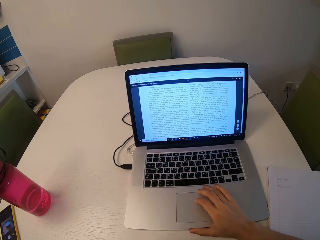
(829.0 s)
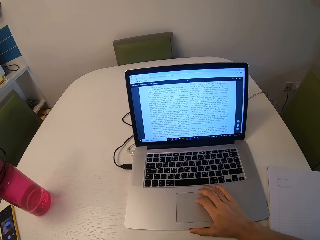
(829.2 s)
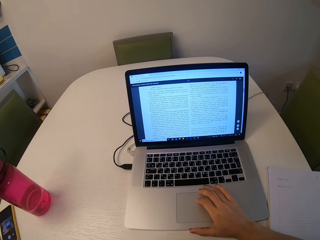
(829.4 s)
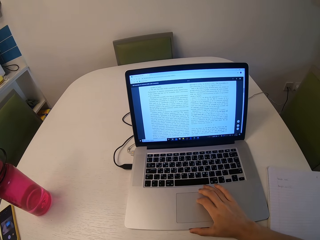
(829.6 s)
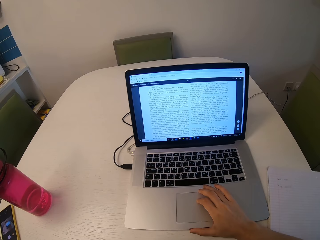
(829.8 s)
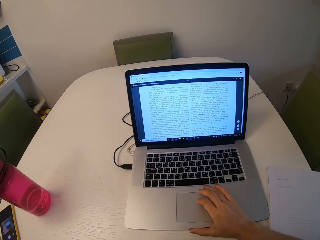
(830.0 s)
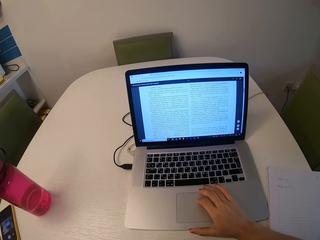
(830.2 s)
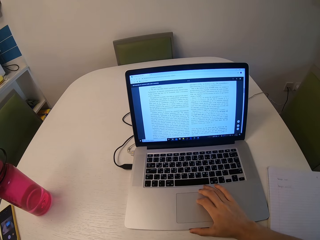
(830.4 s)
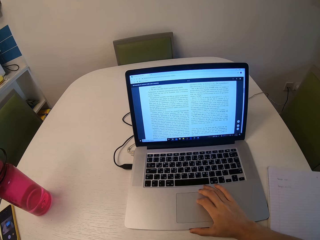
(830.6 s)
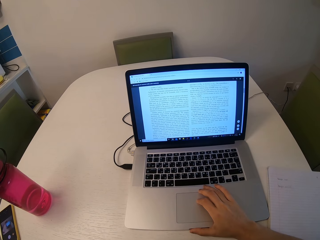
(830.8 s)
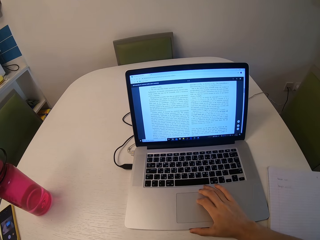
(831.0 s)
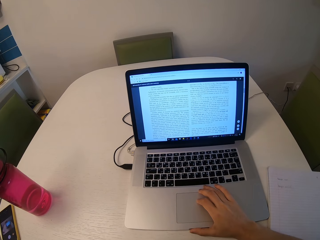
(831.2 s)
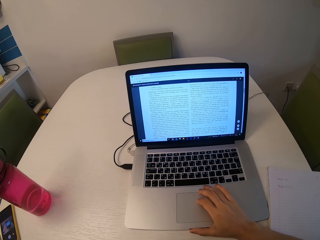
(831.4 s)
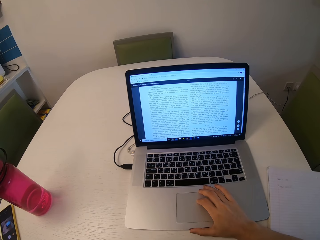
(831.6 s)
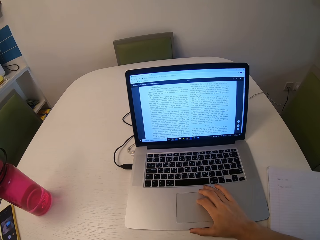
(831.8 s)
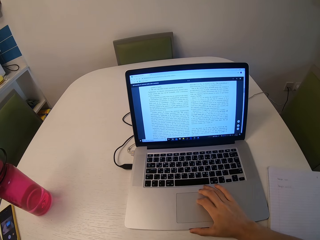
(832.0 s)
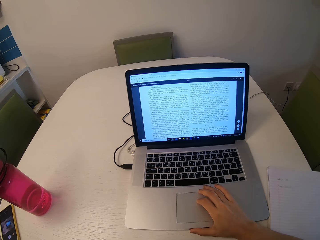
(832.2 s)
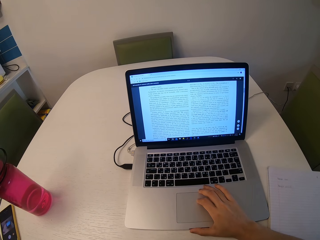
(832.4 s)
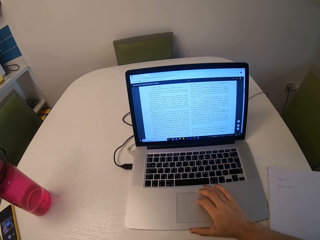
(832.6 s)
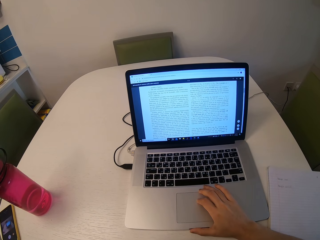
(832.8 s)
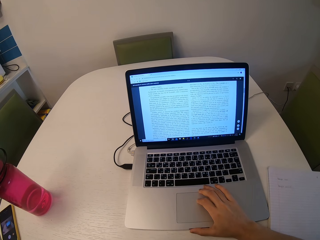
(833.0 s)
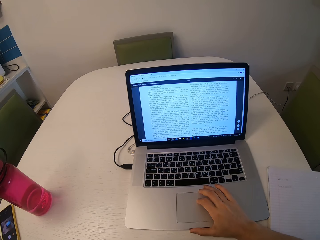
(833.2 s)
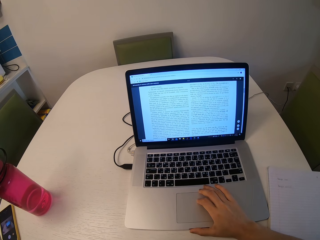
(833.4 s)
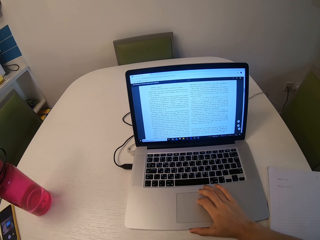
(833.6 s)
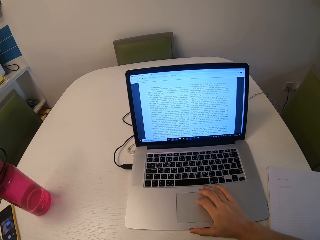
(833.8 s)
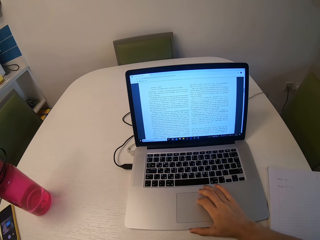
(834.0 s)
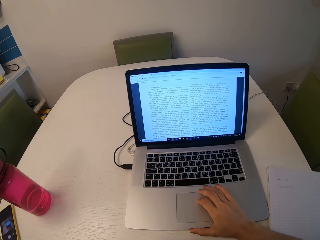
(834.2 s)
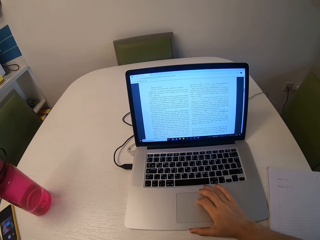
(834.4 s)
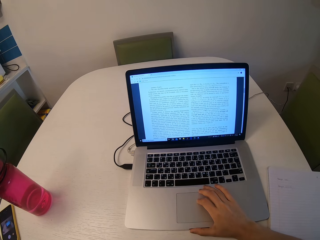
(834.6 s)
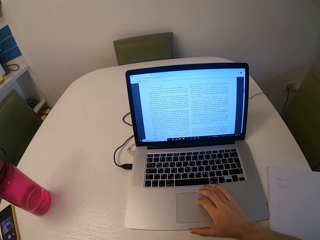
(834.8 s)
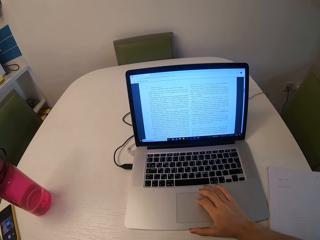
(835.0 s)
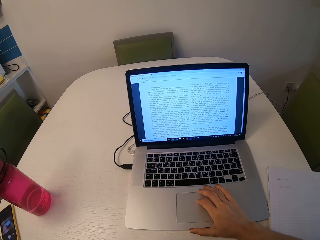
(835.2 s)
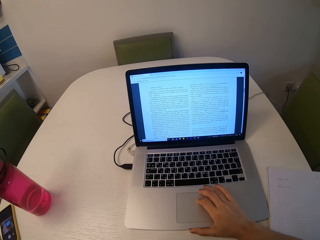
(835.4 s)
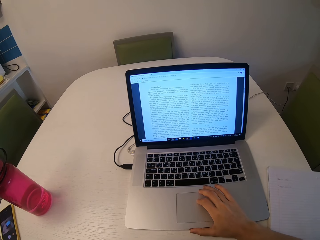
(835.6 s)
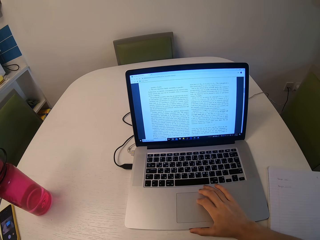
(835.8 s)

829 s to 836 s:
The camera wearer reads through the document.

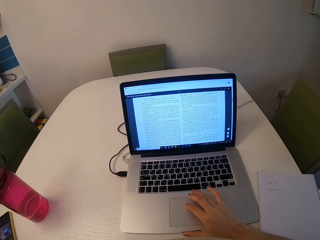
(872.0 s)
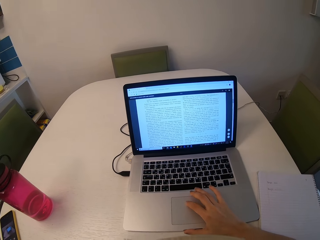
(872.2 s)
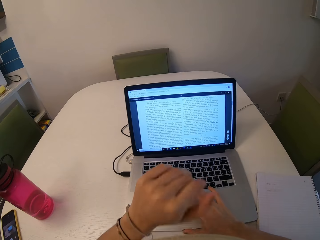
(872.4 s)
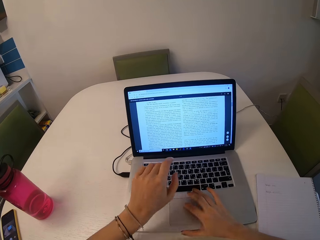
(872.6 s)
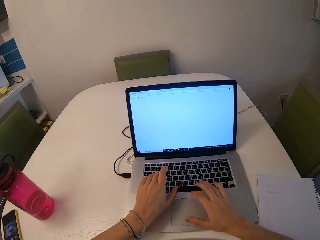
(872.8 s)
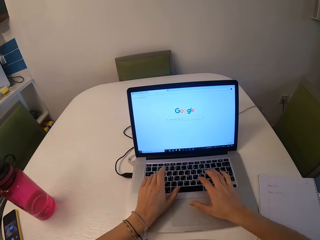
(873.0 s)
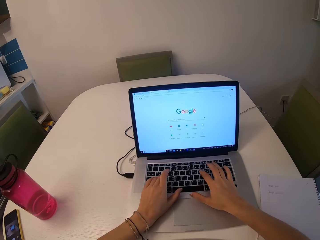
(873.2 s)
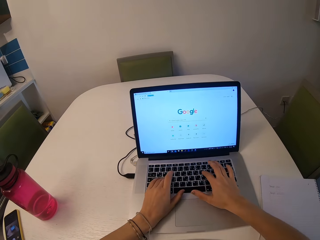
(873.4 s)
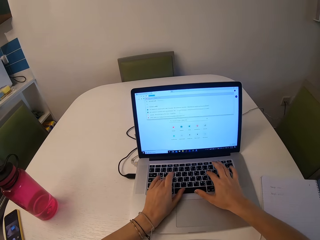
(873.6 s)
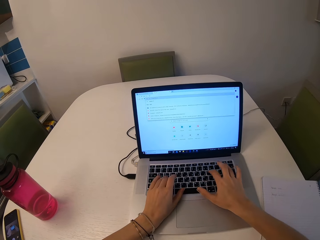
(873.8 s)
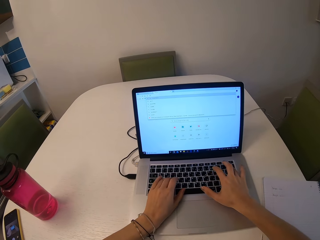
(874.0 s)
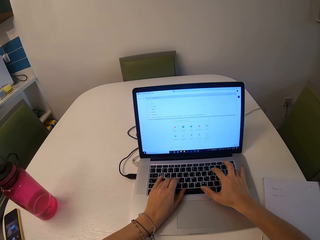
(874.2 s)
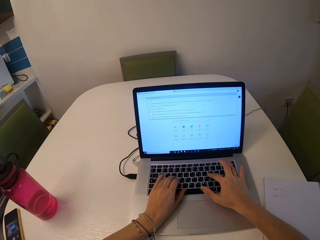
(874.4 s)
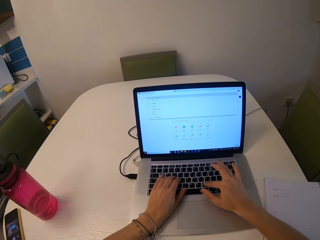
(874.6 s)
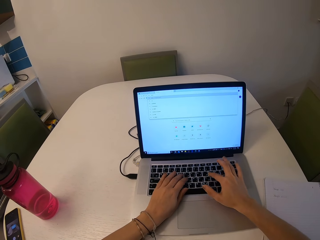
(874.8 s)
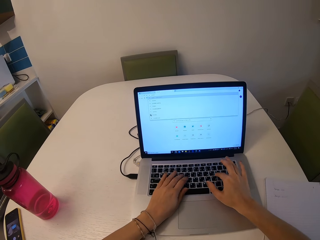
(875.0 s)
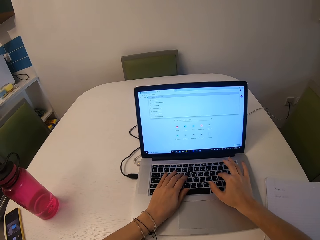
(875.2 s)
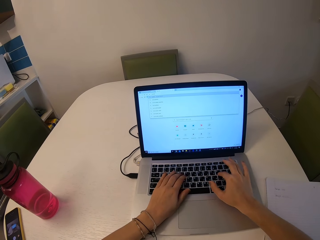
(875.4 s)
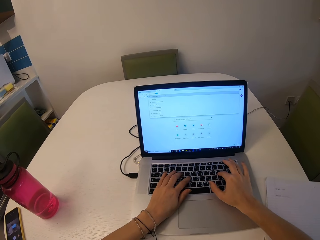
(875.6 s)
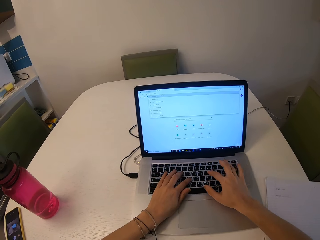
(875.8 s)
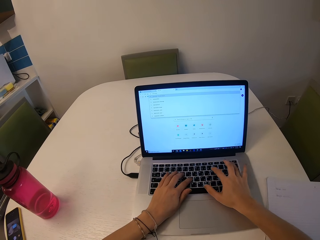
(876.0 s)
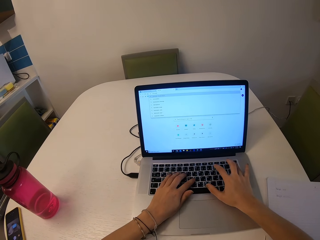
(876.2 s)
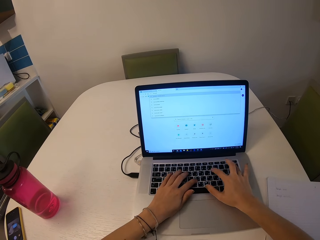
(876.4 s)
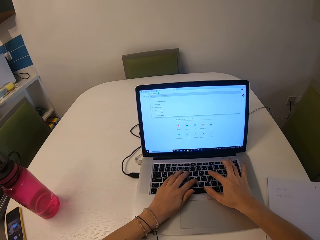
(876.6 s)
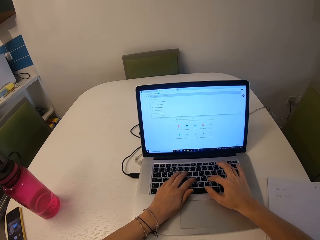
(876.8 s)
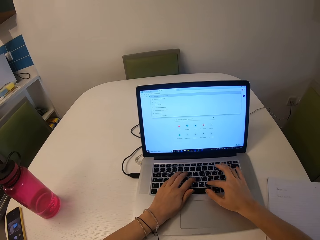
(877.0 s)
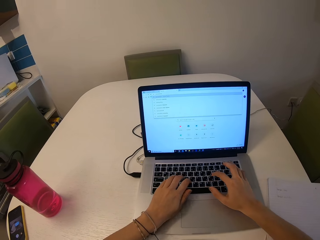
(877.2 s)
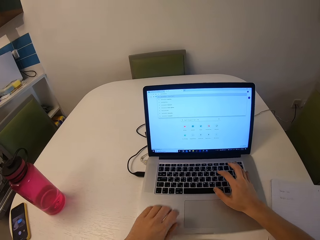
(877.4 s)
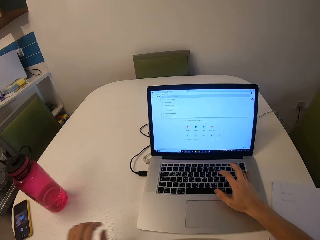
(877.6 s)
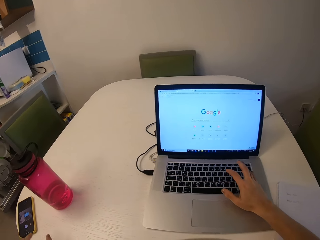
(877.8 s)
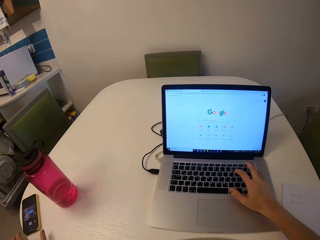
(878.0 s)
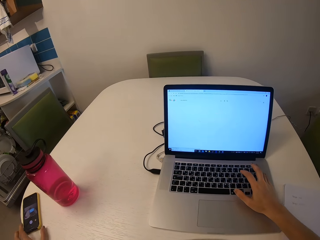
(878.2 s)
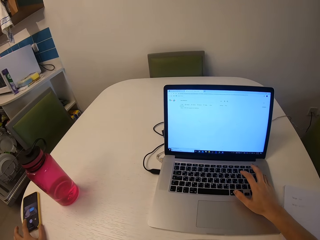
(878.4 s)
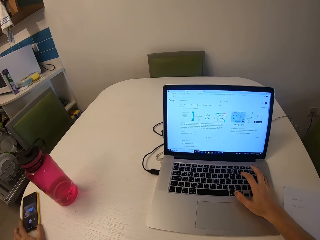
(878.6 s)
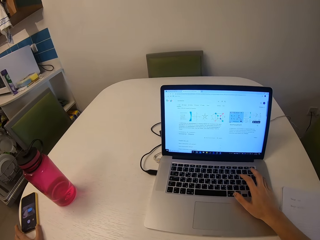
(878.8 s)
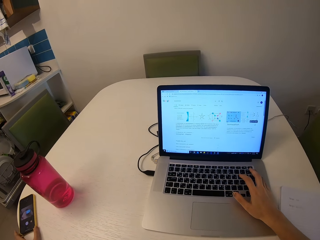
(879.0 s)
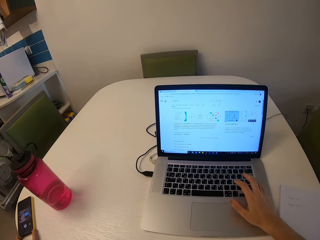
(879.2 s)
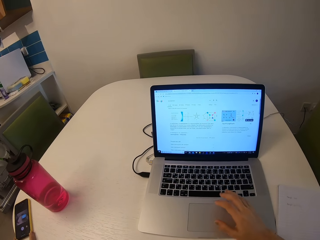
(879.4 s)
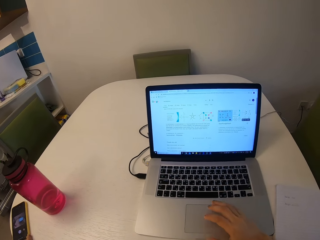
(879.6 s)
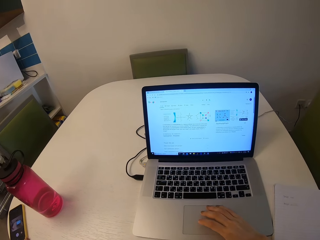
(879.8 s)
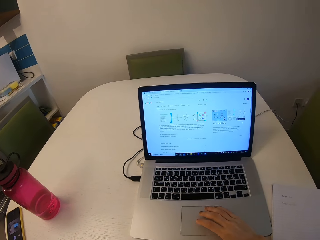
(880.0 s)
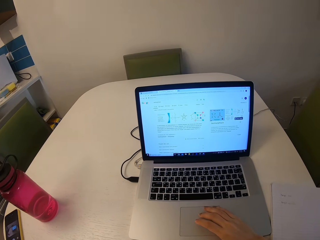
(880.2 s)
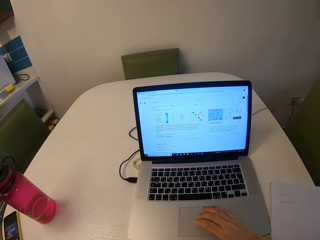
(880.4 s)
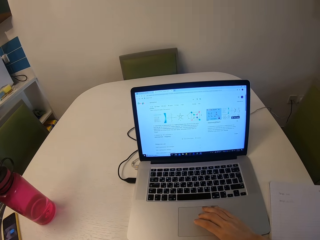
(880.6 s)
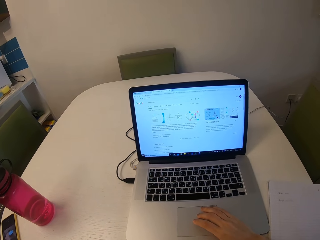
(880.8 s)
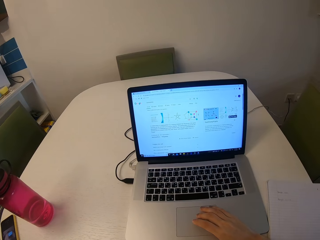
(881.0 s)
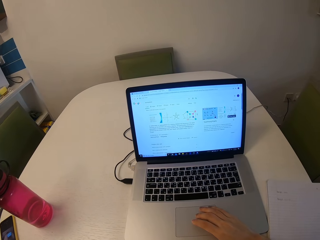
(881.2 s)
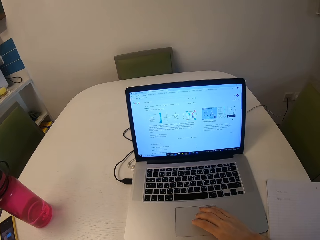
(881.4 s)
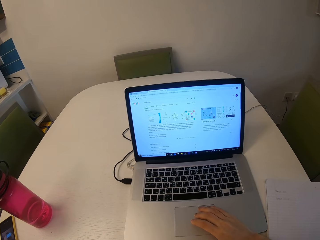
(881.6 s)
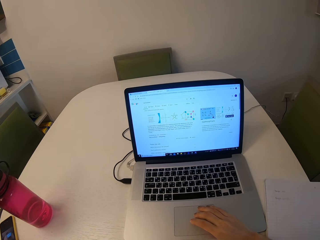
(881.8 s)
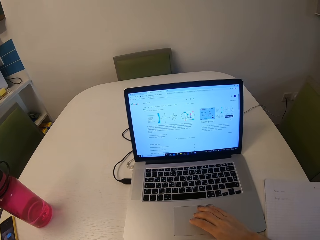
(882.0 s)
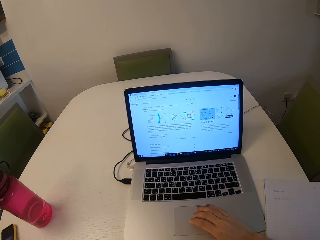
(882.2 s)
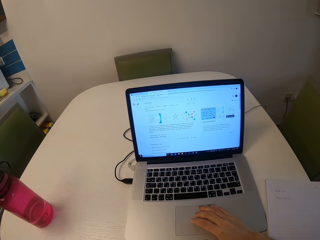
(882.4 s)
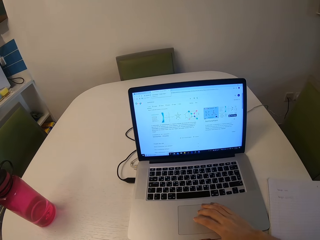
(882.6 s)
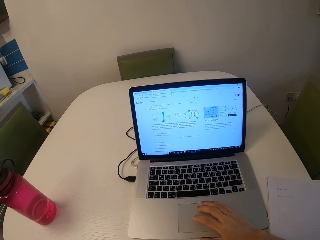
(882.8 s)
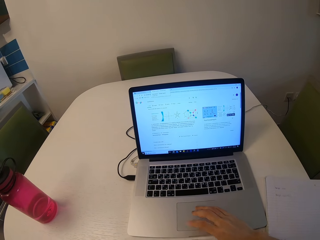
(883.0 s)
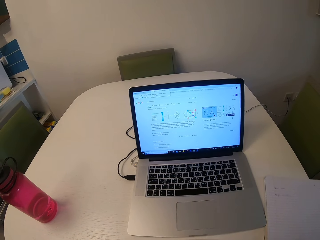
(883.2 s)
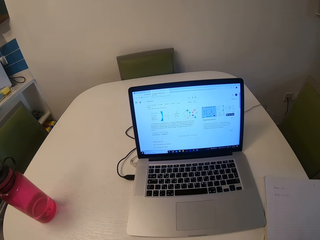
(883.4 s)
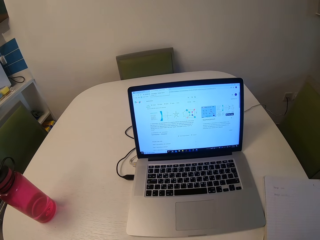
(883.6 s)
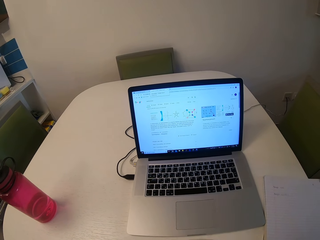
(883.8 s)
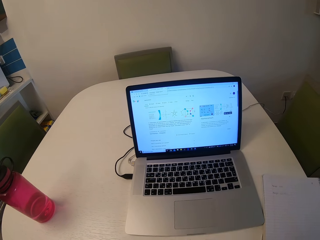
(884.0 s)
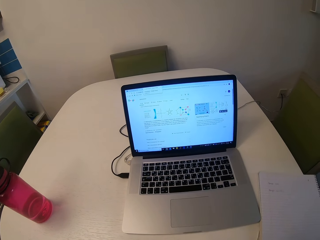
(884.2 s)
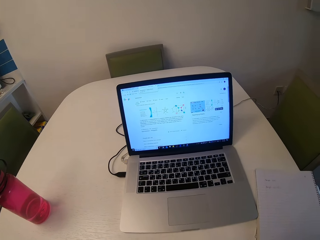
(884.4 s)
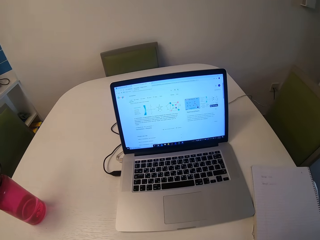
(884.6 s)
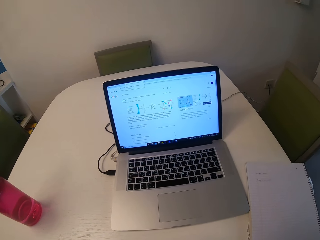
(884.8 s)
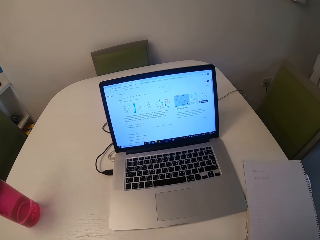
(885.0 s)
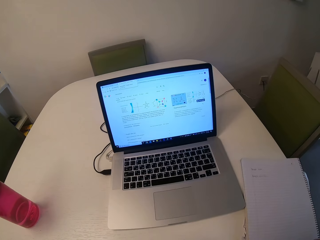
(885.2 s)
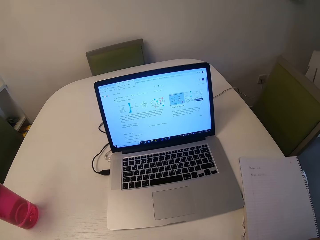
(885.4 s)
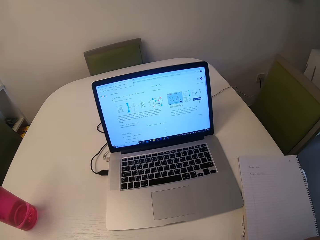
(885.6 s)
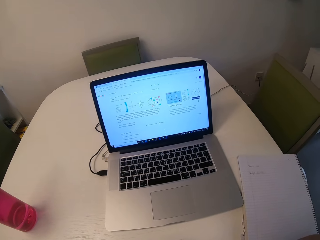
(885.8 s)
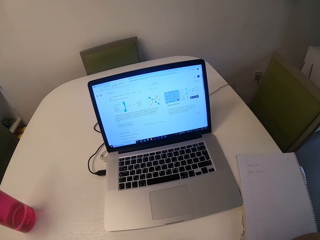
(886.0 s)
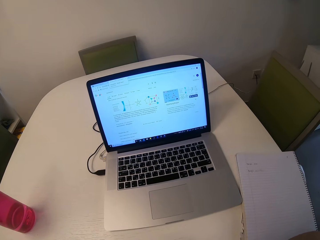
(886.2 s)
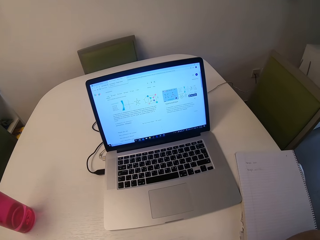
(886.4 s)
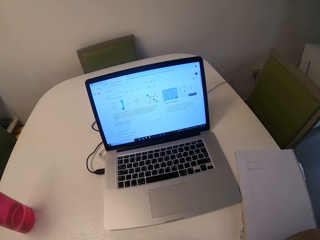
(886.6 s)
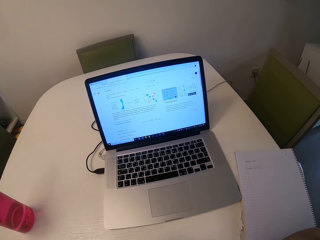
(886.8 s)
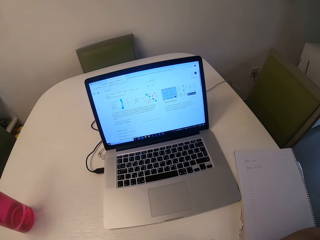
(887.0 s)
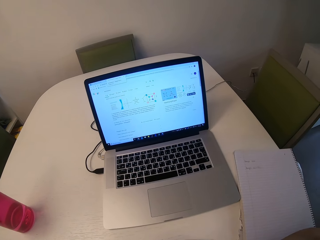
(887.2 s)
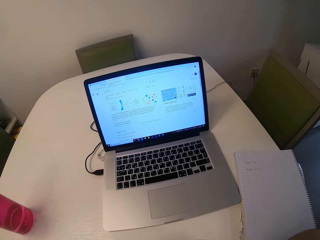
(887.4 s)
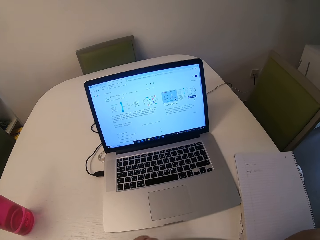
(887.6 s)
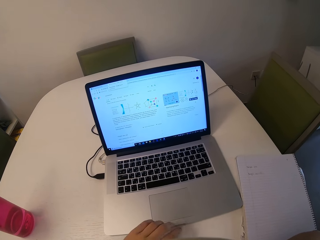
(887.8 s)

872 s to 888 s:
The camera wearer types on the keyboard. She touches her phone and picks up the phone.
